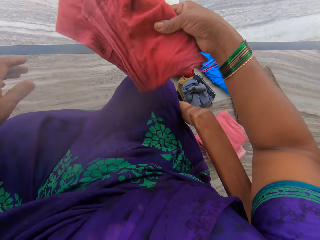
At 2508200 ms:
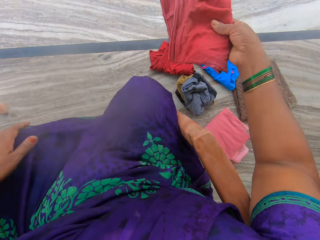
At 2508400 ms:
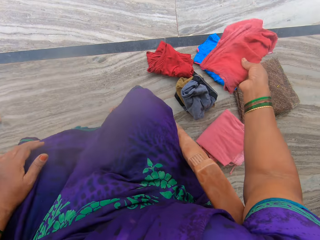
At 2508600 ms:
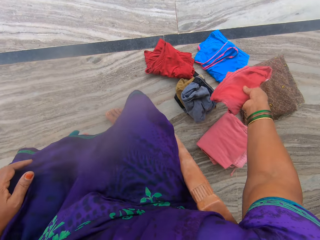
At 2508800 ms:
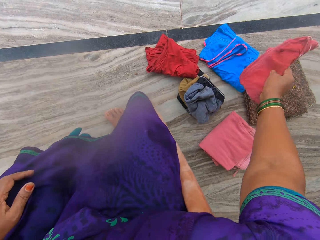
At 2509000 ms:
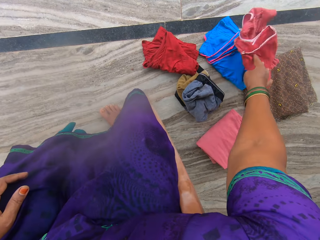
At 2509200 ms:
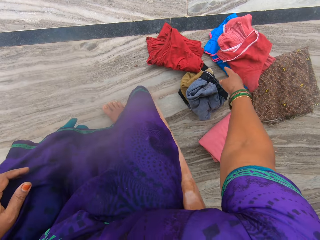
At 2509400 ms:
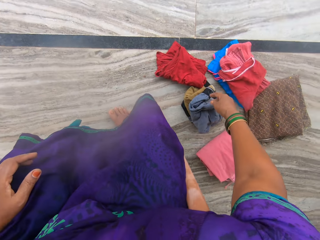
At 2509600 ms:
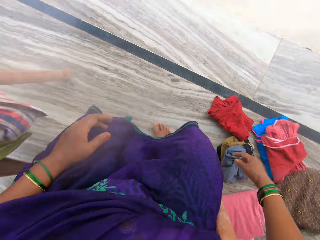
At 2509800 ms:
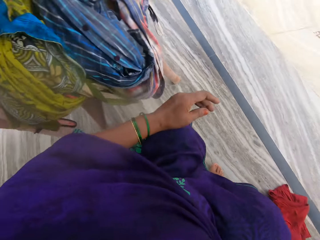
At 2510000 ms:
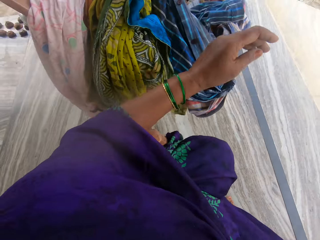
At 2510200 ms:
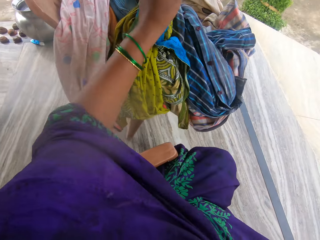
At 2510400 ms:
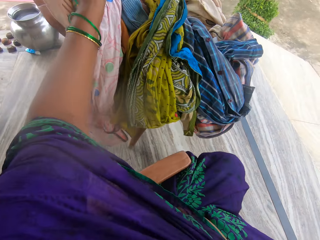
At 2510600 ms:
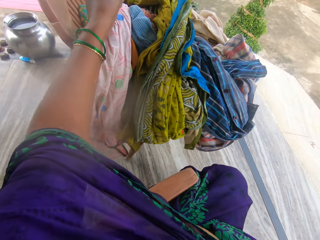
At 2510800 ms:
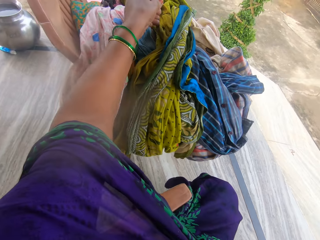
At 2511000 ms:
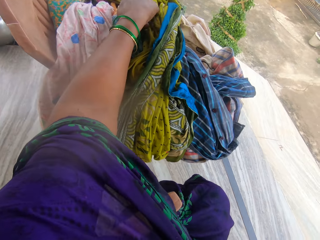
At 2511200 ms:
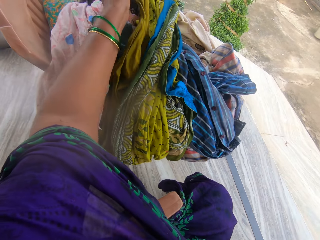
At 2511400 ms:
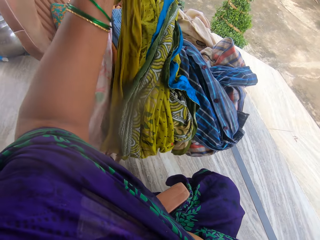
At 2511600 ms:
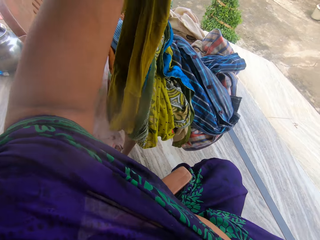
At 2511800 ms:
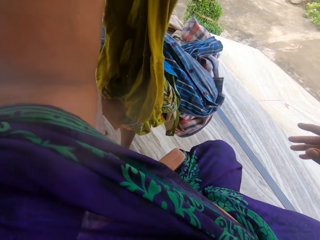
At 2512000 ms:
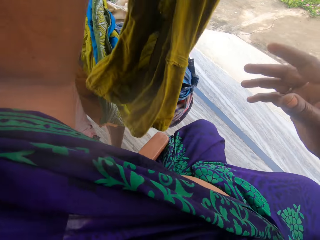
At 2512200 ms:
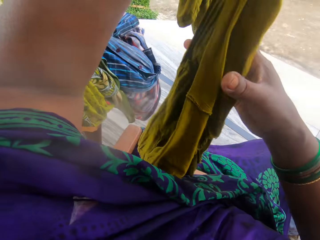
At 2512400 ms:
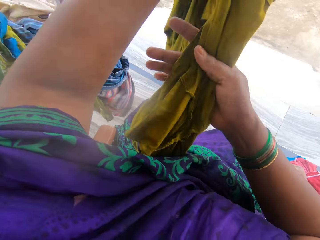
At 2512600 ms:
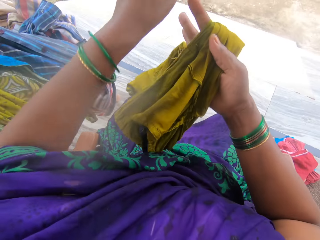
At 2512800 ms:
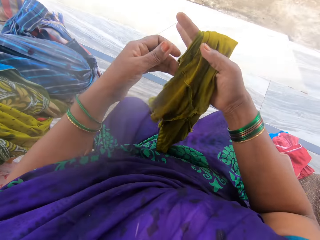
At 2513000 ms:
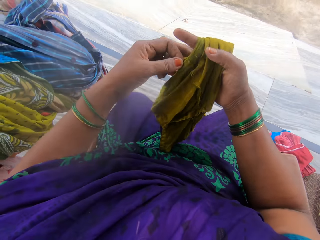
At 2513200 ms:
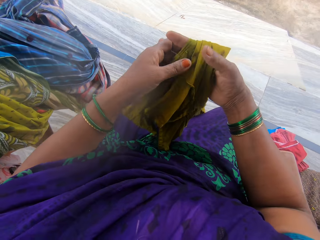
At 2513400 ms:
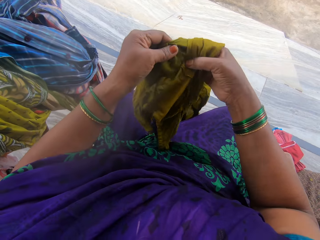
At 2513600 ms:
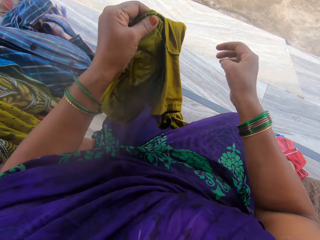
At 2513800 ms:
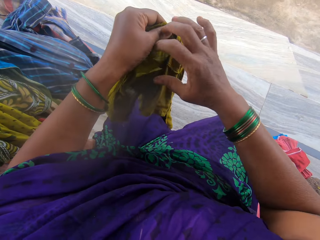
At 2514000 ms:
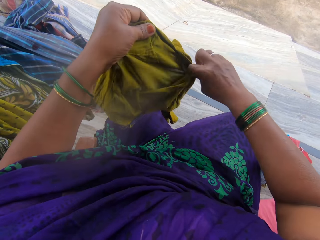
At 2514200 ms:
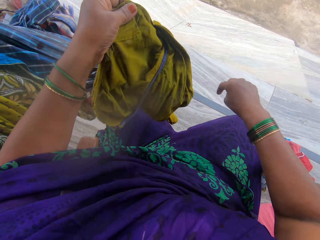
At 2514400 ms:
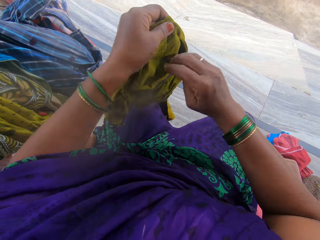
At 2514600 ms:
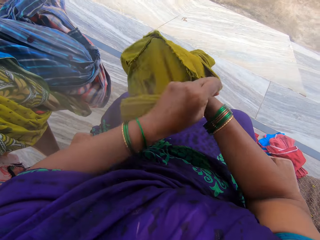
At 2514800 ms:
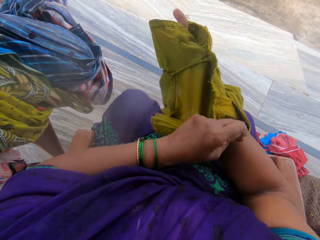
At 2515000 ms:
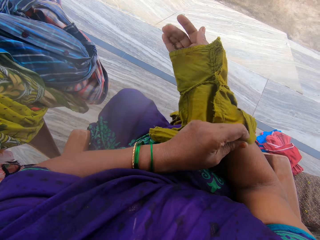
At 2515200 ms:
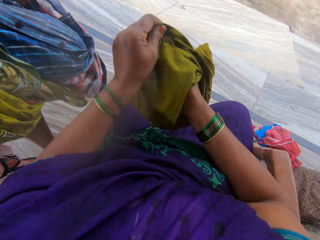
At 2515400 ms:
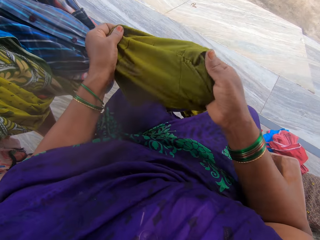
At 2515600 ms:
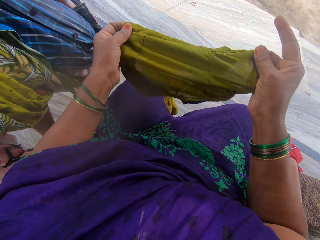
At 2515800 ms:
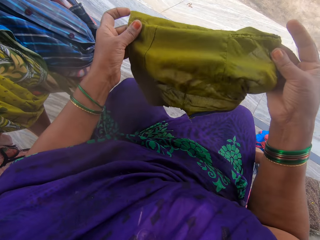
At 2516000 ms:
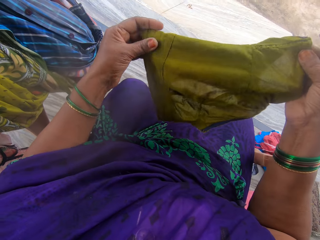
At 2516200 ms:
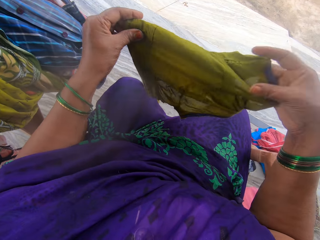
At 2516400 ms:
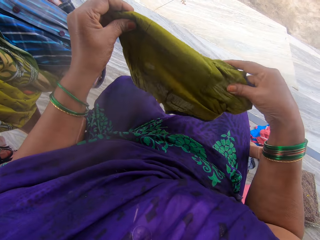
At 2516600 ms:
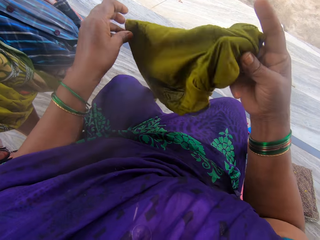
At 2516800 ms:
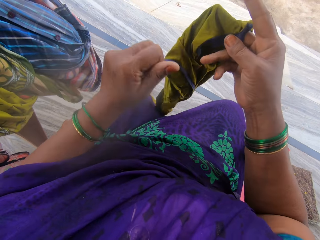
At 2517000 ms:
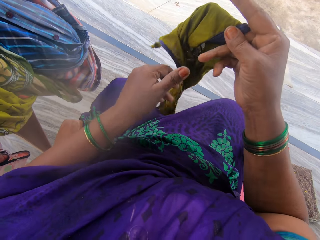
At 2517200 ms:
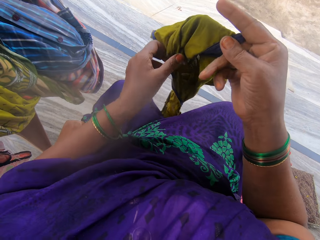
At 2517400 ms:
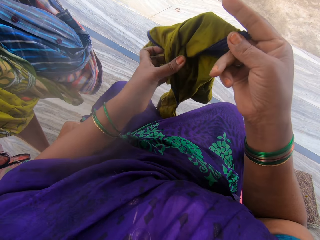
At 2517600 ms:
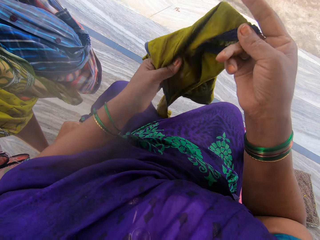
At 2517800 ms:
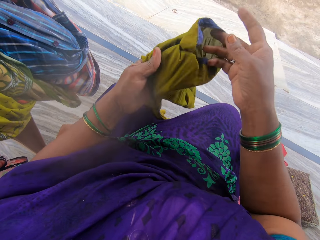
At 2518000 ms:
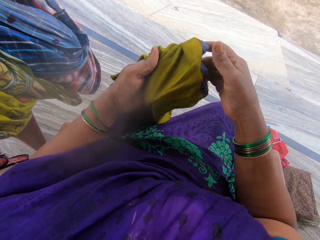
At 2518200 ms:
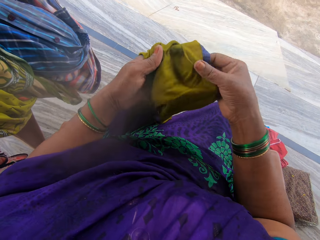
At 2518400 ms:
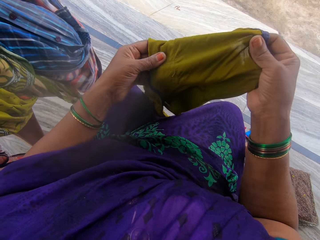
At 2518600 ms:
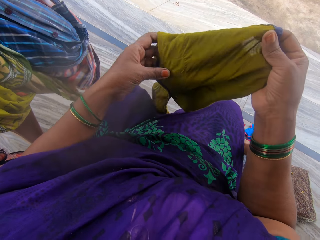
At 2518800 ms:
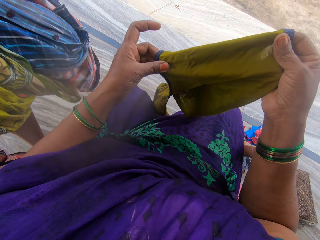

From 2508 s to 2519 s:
The camera wearer keeps the cloth on top of the blue cloth. They pick a very dark orange cloth. They hold the cloth with both hands and turn the cloth inside out.

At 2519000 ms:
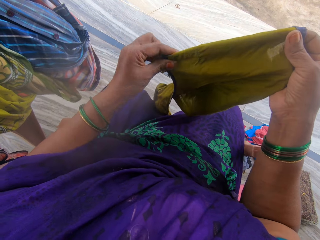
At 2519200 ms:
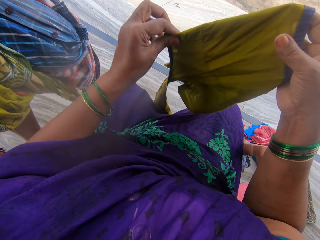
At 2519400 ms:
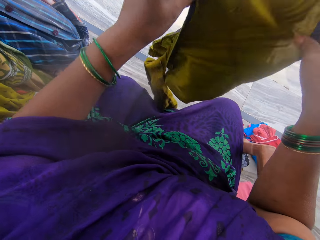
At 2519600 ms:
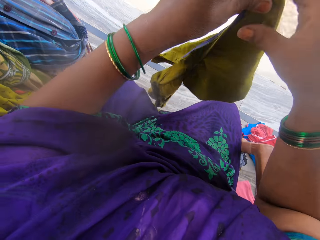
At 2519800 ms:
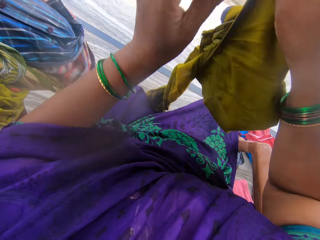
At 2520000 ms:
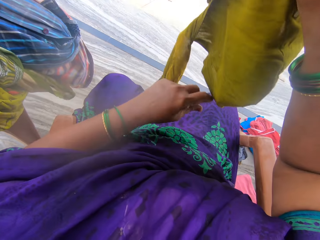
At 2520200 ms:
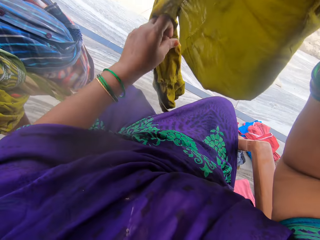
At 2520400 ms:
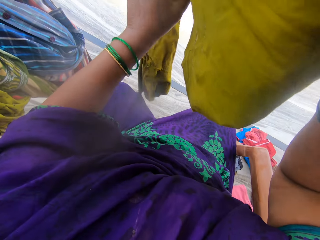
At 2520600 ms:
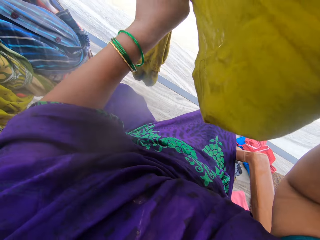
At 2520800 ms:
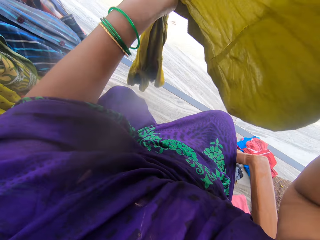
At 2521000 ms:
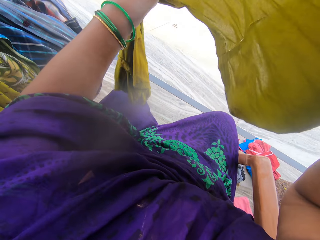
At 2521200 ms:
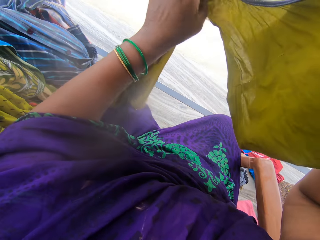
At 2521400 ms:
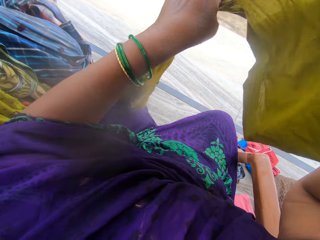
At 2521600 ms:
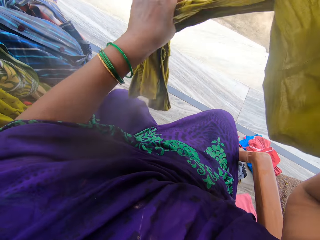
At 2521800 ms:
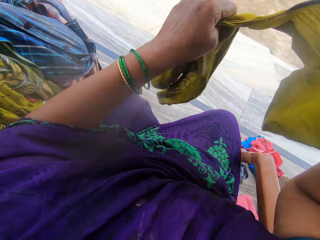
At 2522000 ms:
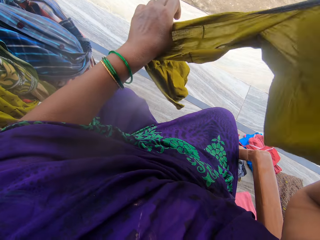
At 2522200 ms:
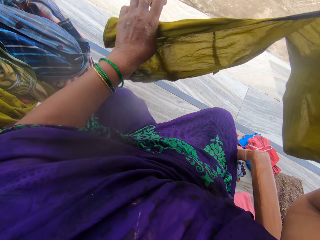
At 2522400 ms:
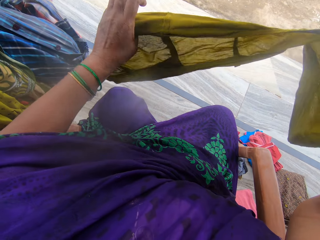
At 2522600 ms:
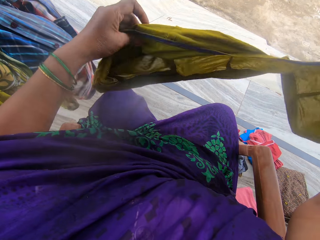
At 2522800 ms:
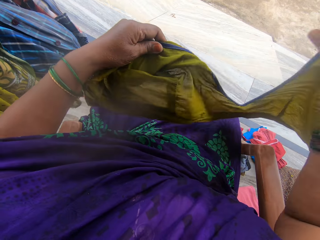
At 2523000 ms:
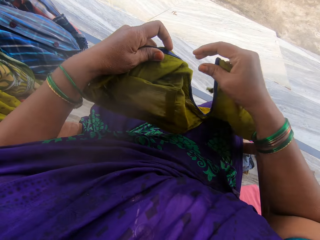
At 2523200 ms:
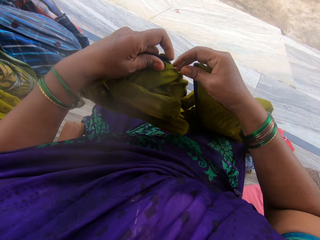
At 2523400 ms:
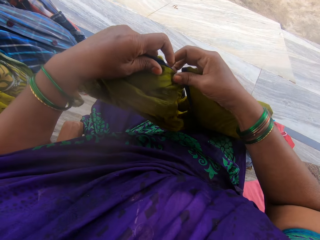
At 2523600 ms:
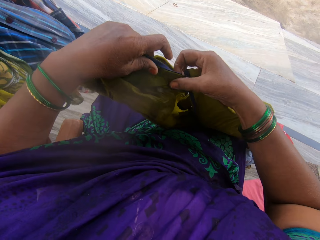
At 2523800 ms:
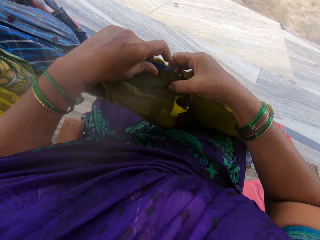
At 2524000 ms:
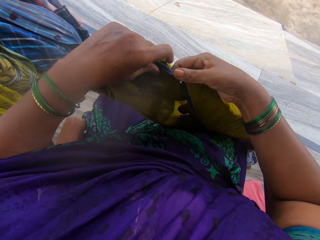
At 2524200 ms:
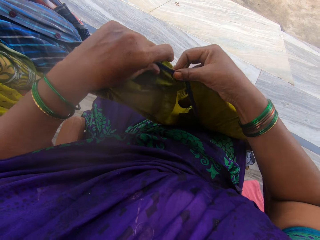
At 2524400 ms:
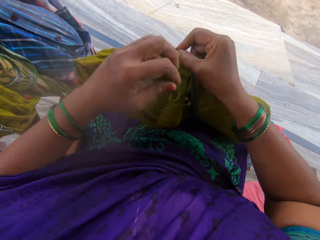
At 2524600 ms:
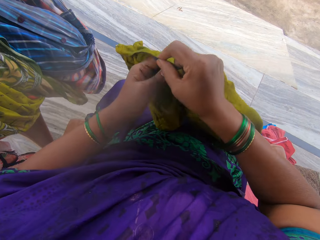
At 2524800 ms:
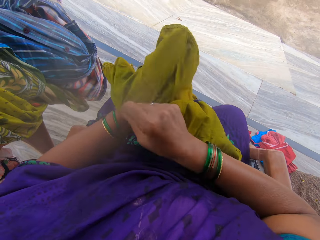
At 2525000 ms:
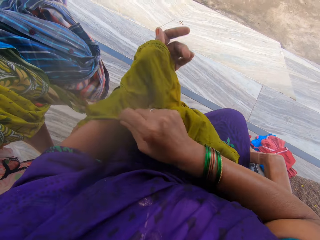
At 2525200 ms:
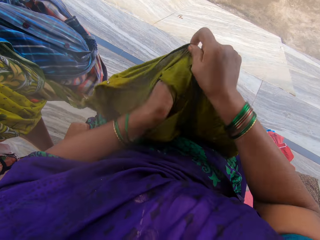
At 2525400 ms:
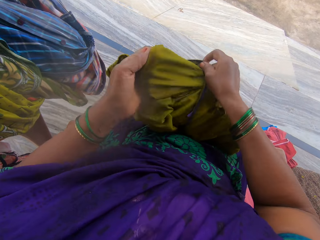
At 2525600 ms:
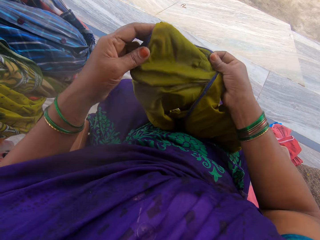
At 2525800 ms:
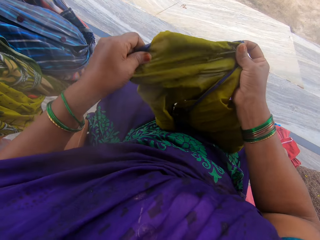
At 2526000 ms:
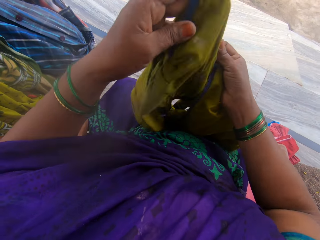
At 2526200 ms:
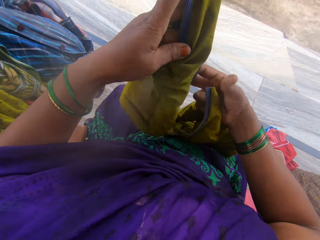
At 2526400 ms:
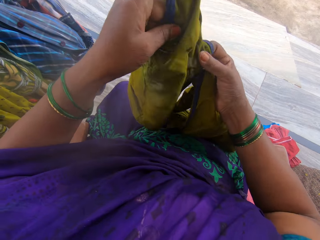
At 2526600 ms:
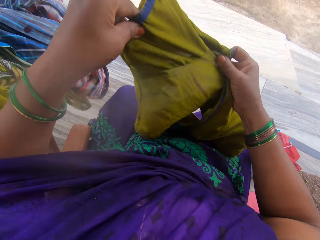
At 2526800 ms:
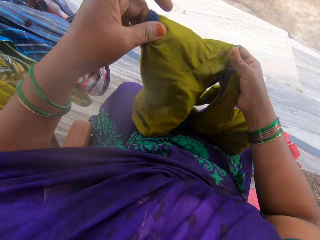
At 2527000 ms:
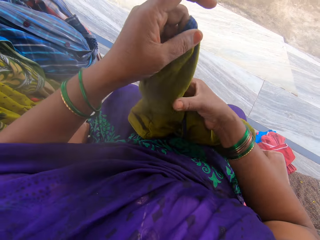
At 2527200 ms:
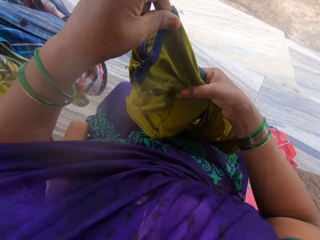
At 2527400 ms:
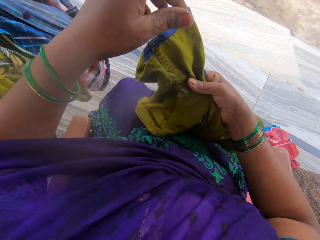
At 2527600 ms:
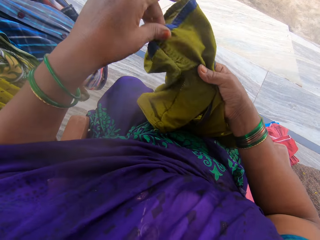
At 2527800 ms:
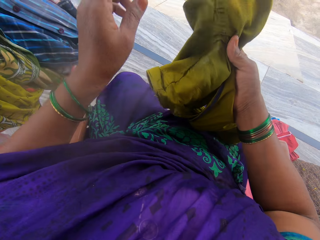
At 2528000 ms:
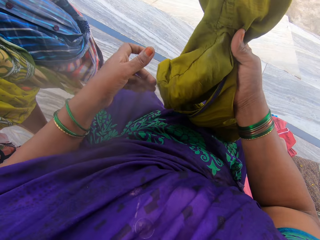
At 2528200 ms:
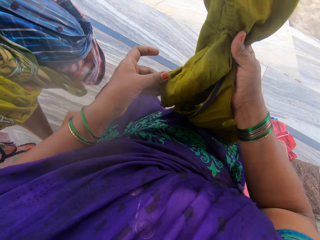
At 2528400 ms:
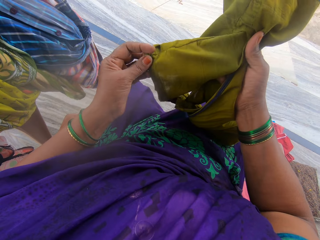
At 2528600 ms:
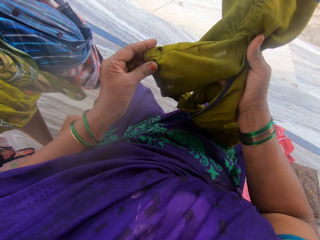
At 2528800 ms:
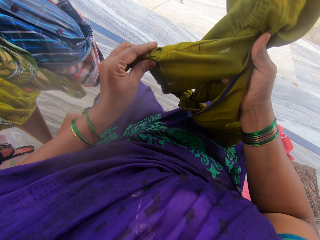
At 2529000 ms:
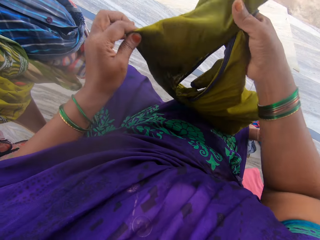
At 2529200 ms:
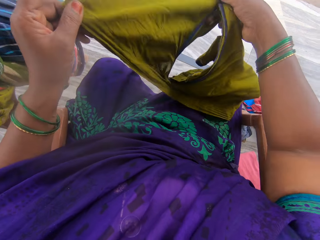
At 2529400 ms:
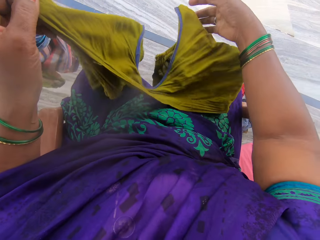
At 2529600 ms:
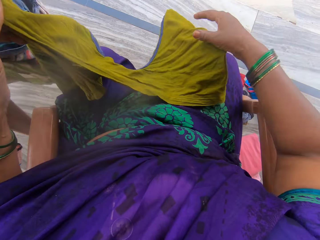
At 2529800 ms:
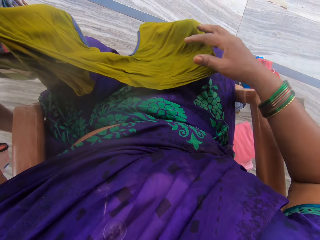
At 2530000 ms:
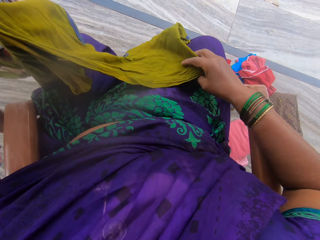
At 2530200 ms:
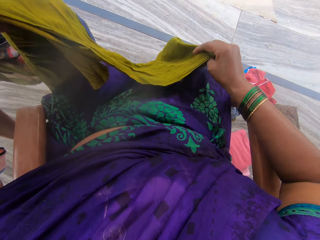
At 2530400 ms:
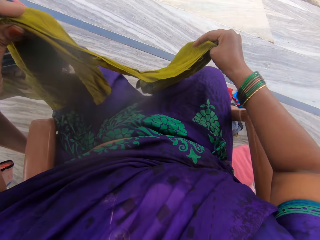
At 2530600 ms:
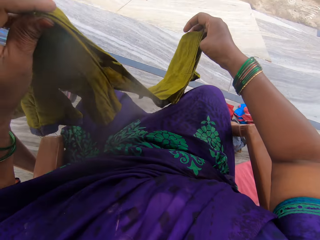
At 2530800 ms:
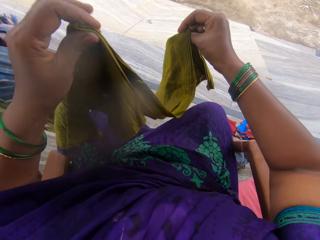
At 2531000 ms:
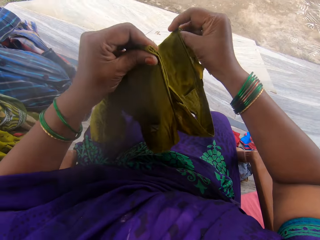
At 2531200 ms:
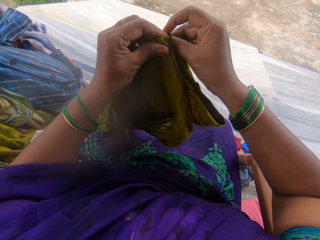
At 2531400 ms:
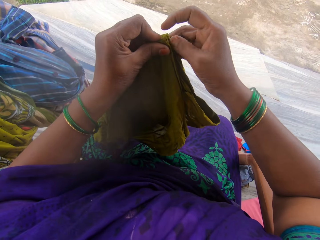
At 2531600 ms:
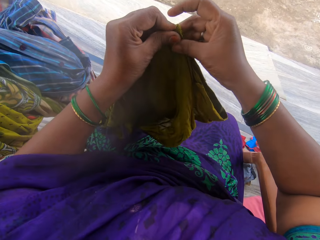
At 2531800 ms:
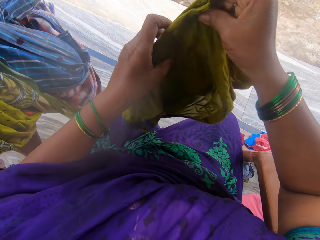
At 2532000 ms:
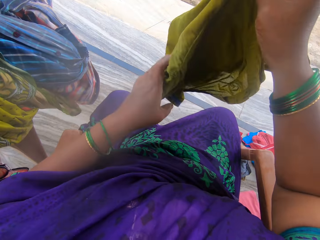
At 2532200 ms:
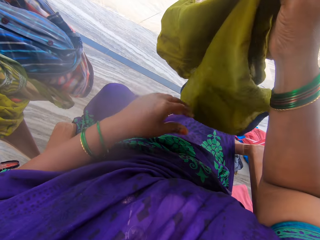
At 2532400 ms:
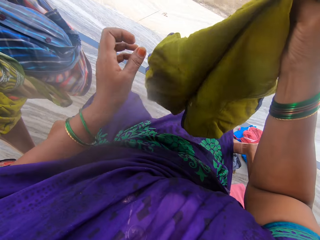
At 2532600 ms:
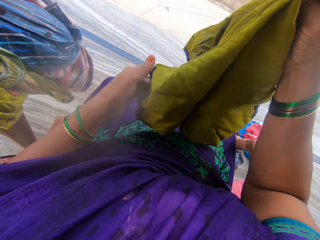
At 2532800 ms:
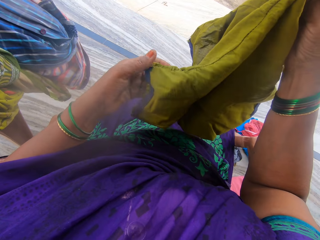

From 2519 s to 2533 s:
The camera wearer holds up the cloth. They turn the cloth inside out again. They fold the cloth.
